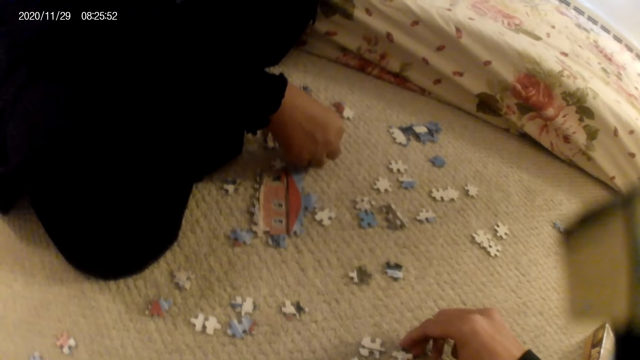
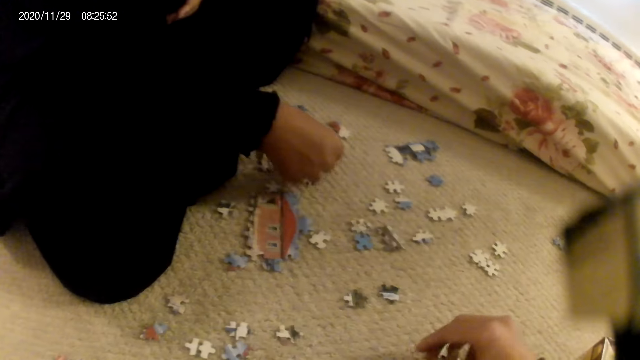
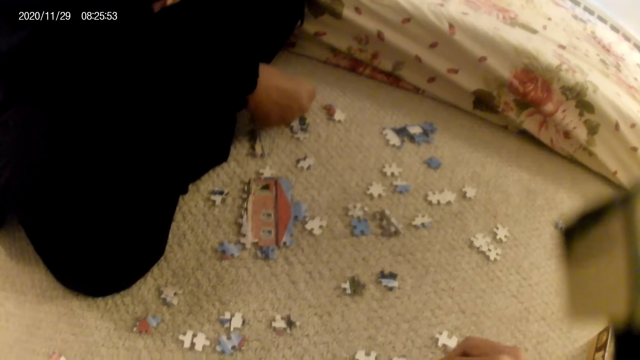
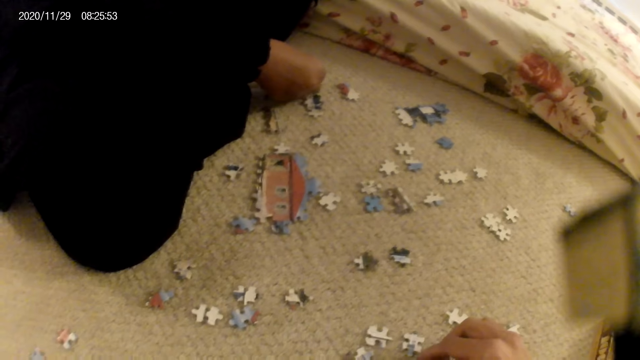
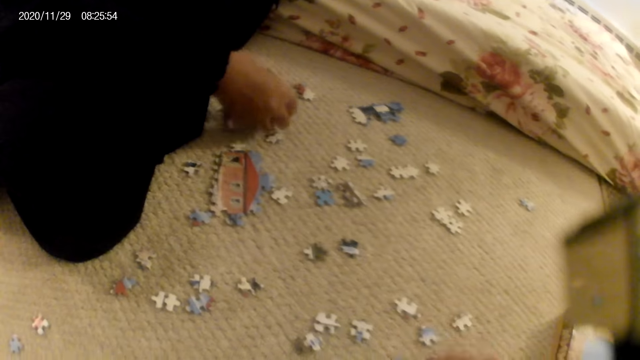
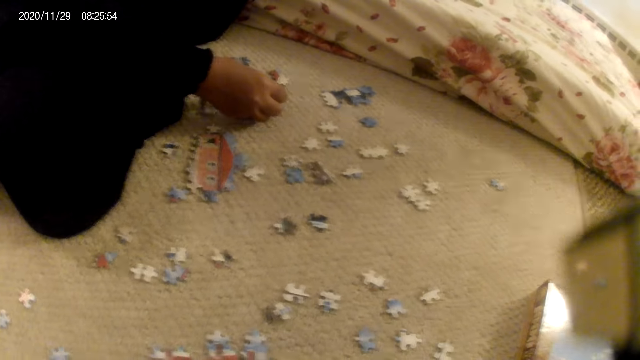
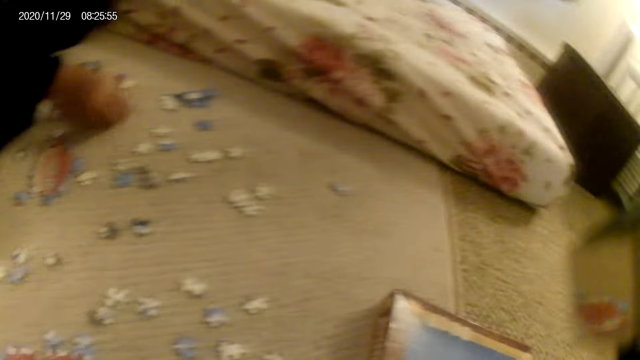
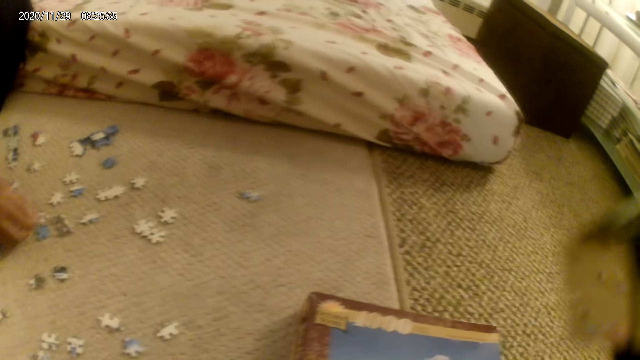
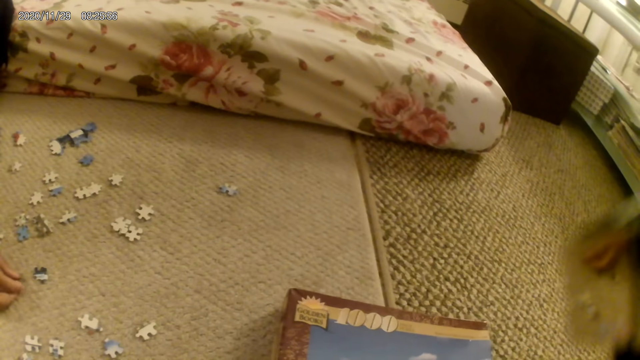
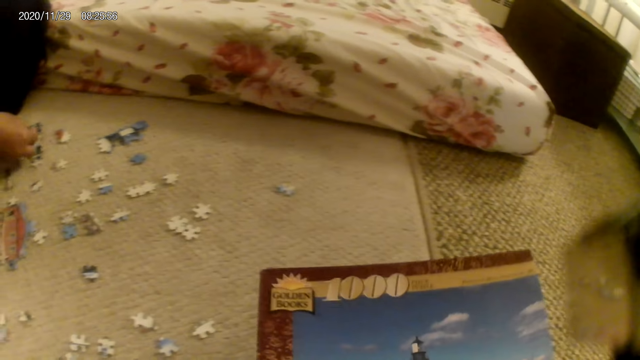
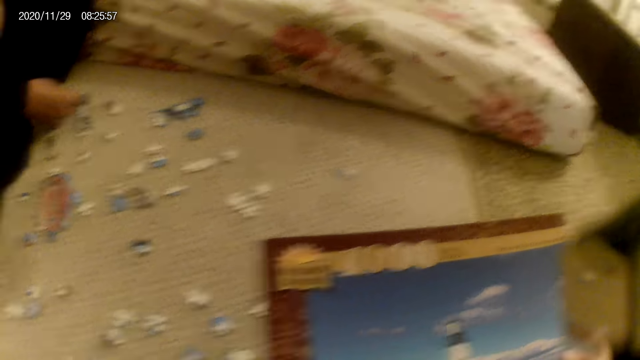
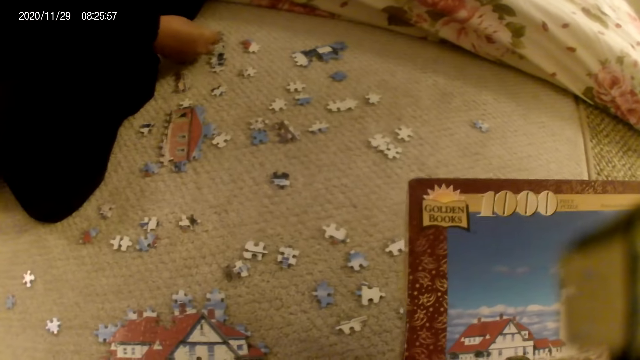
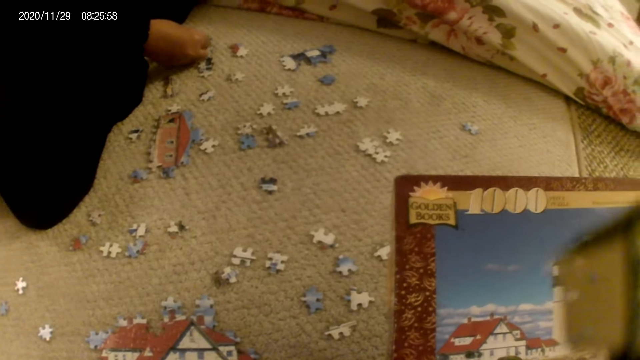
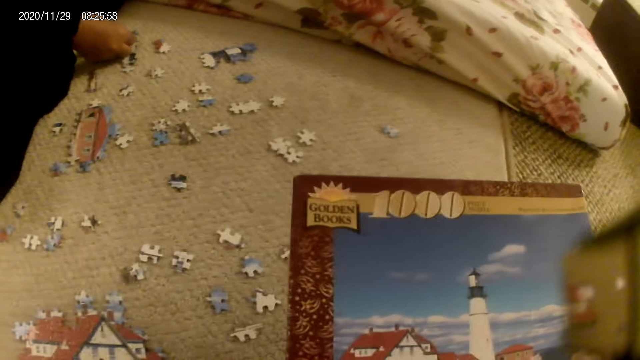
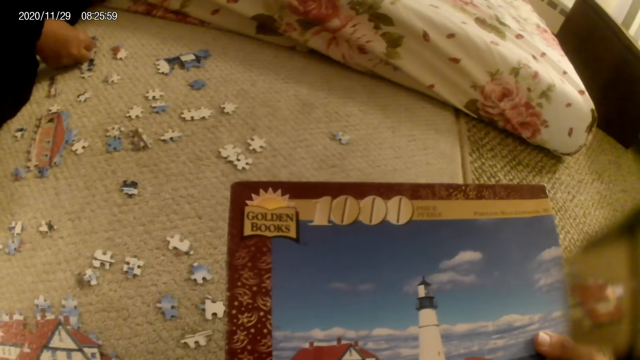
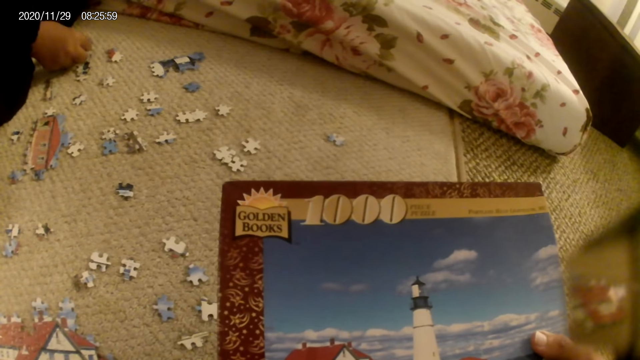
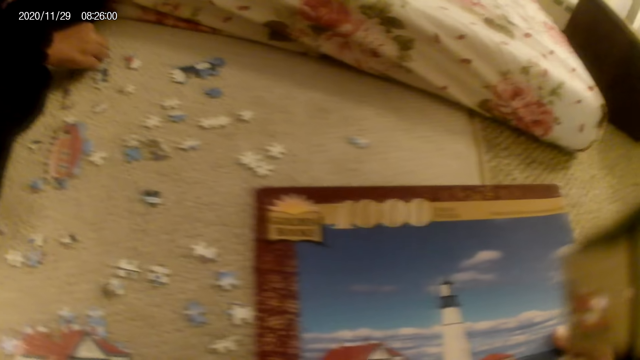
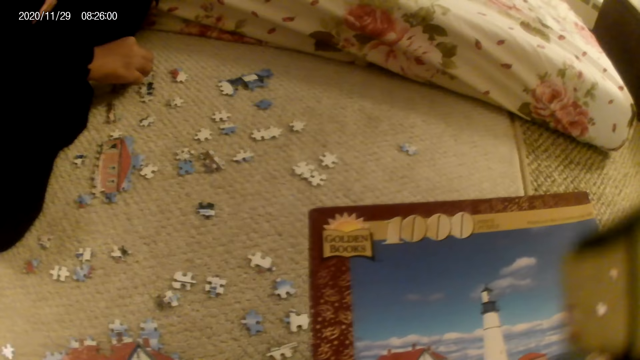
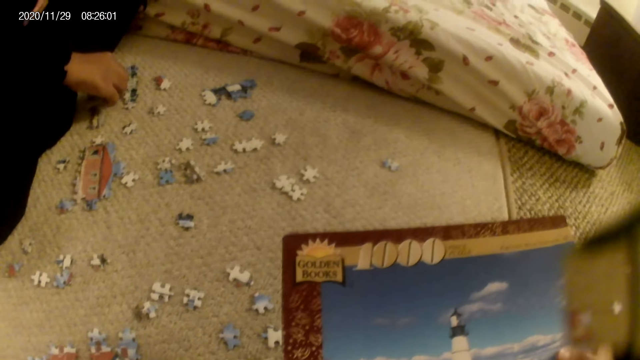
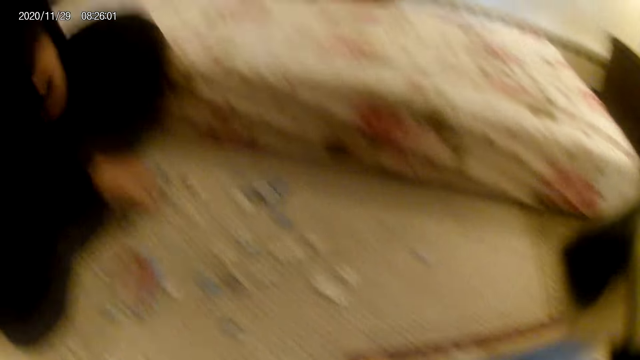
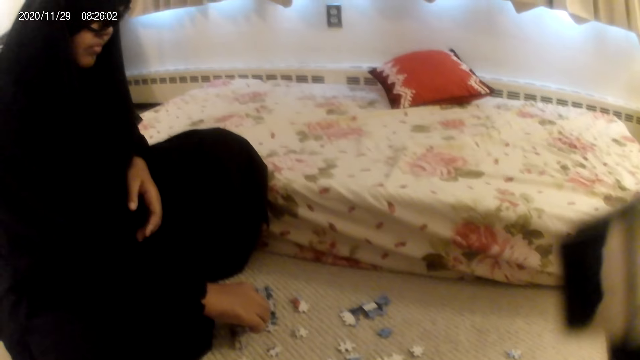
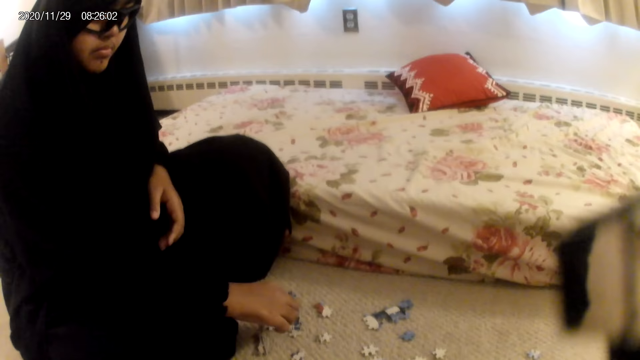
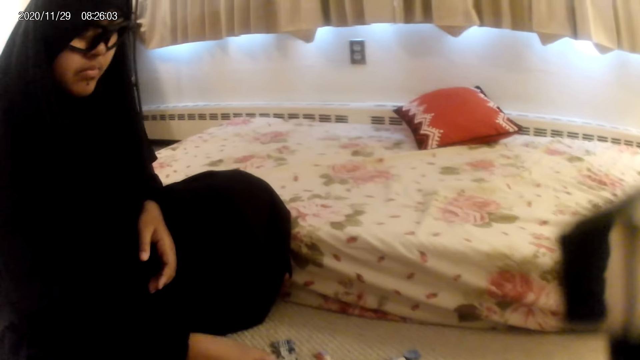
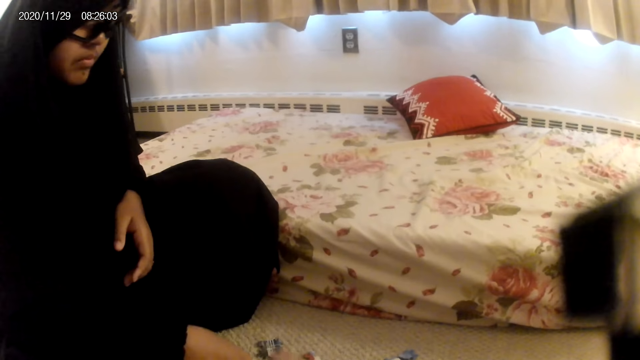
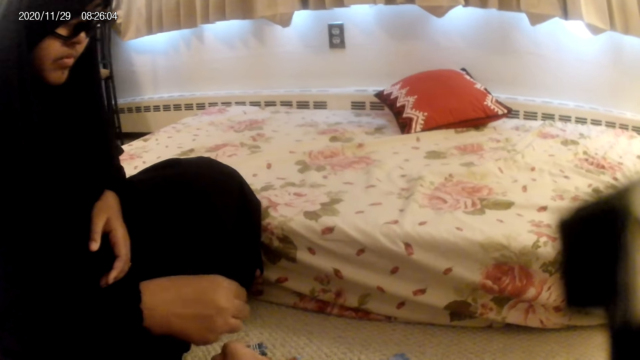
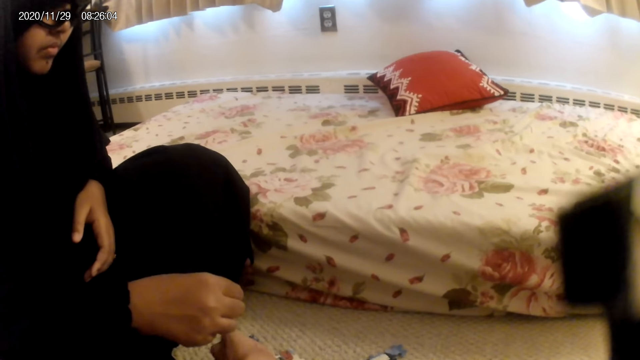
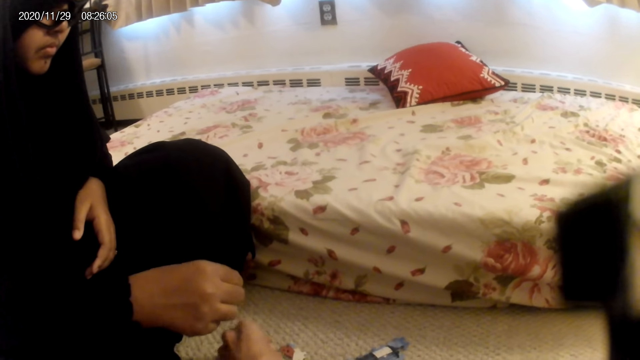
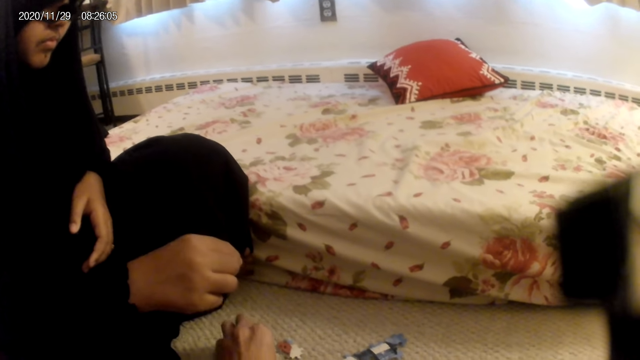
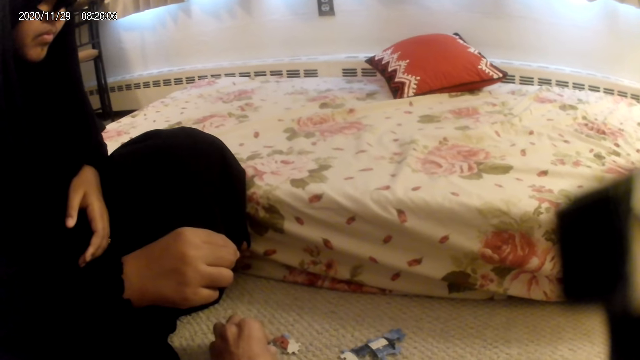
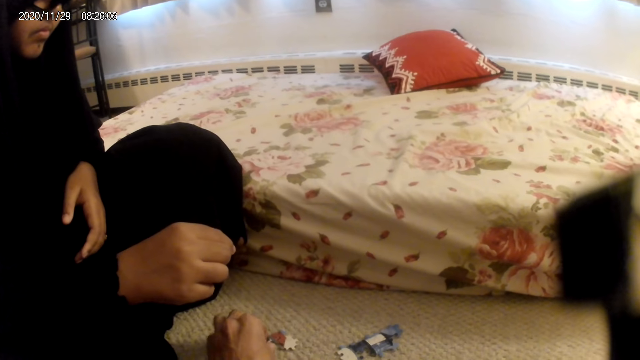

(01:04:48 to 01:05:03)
The camera wearer moves the hand holding the puzzle piece. The lady places the puzzle piece on the floor and picks up the puzzle piece. The camera wearer picks up the puzzle pieces box. The lady joins the puzzle piece in the puzzle structure. The camera wearer stares at the puzzle pieces box. The lady picks up the puzzle piece. The camera wearer interacts with the lady. The lady stares at the camera wearer. The camera wearer talks to the lady. The lady stares at the puzzle piece. The camera wearer joins the puzzle pieces.

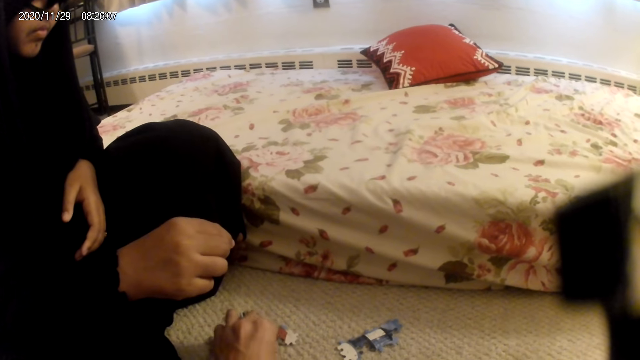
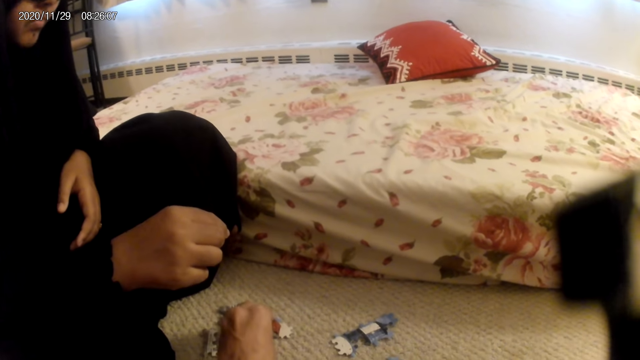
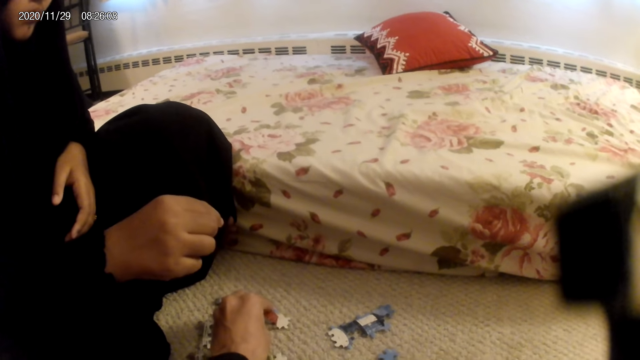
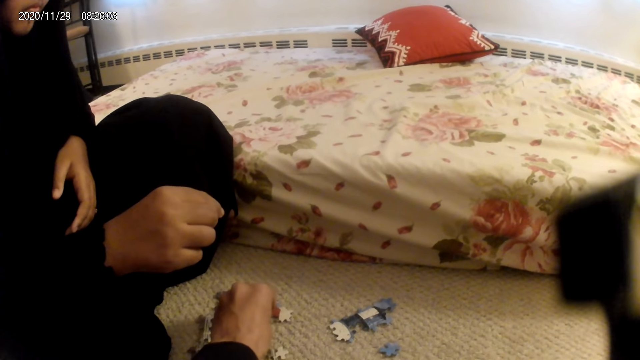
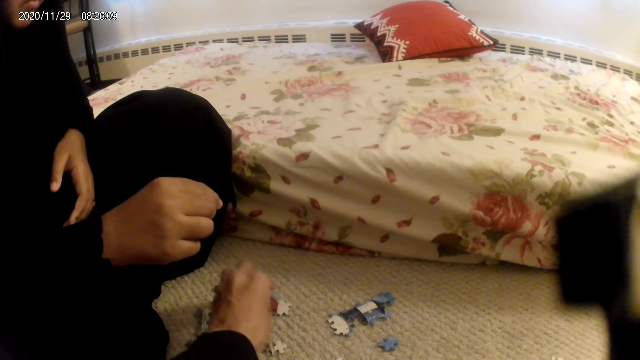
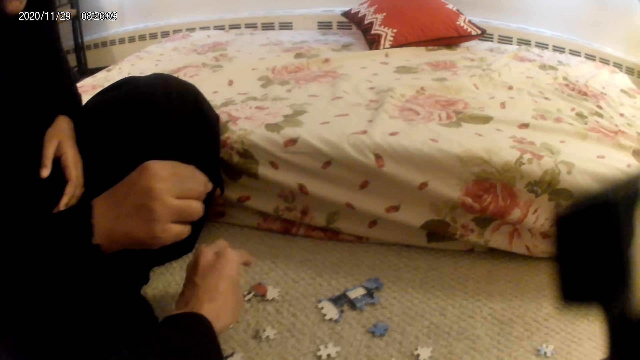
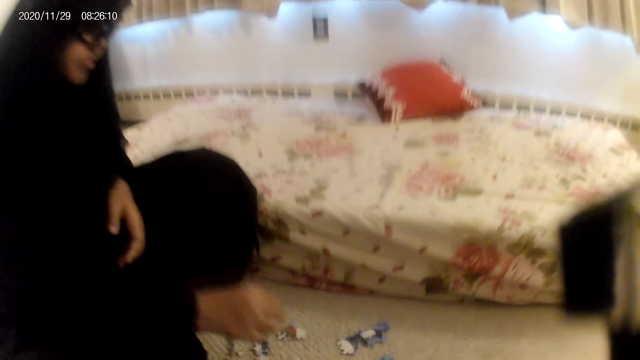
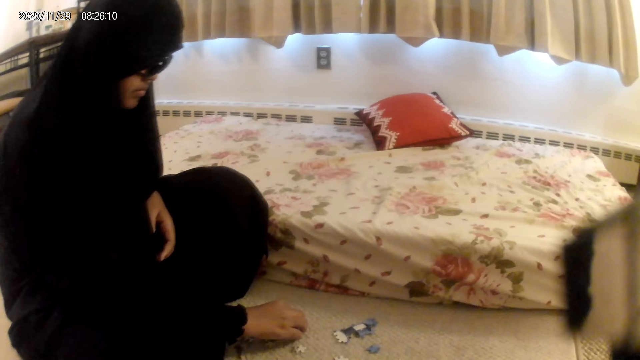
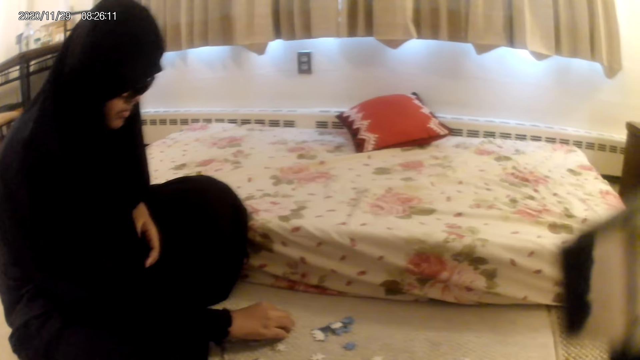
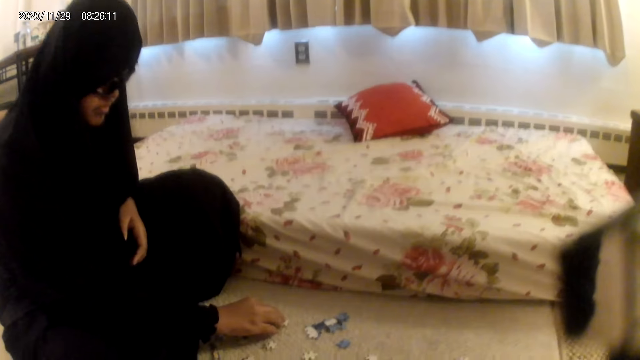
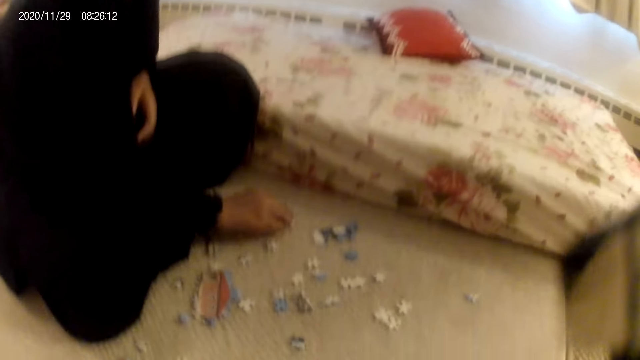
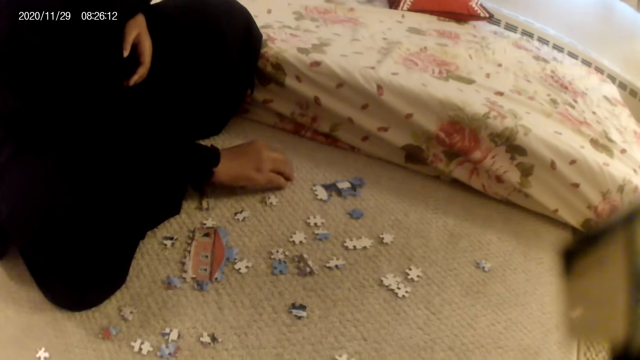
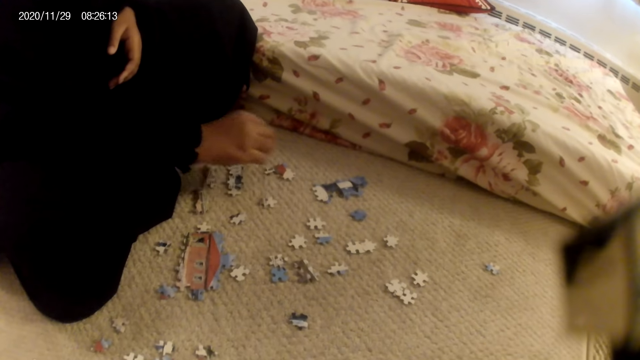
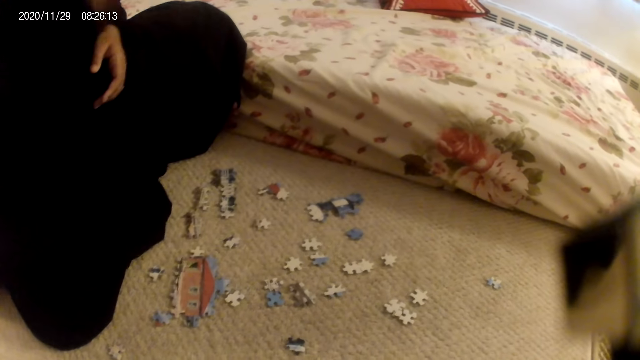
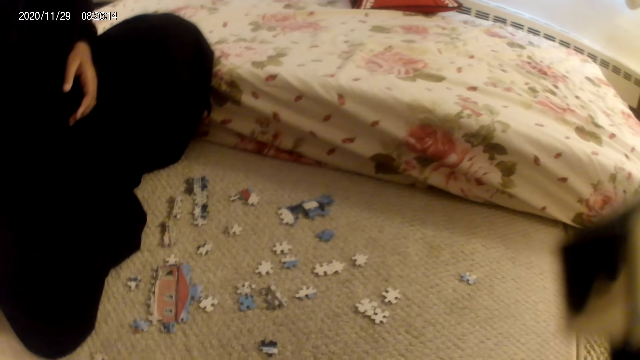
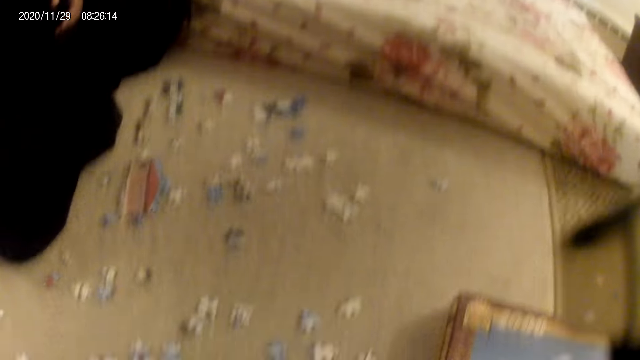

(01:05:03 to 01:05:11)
The camera wearer connects the puzzle. They stare at the puzzle pieces on the floor. The lady joins the puzzle pieces, stares at the puzzle pieces on the floor and lifts the hand.
